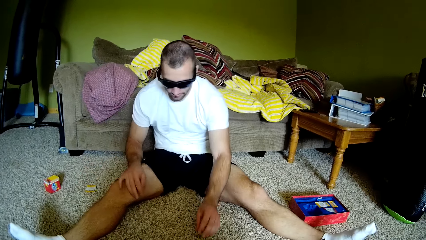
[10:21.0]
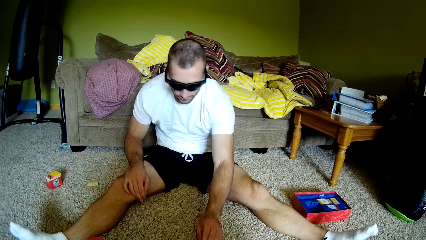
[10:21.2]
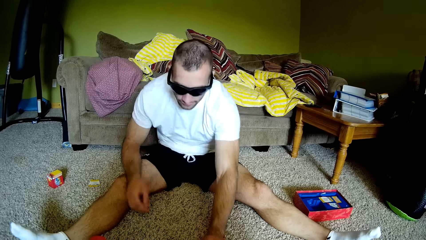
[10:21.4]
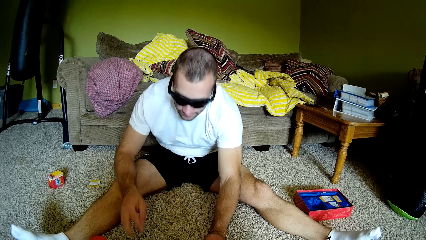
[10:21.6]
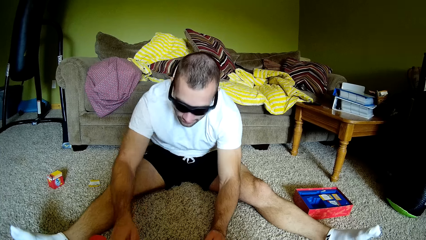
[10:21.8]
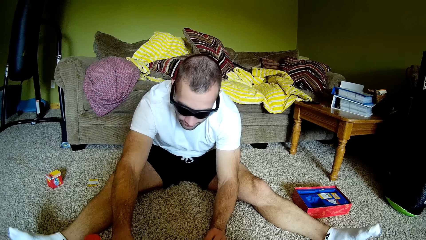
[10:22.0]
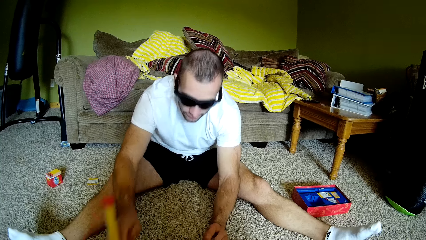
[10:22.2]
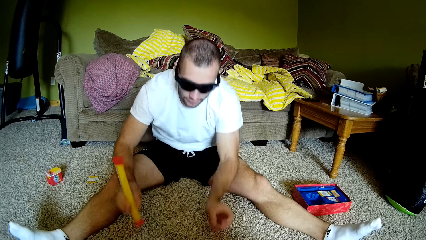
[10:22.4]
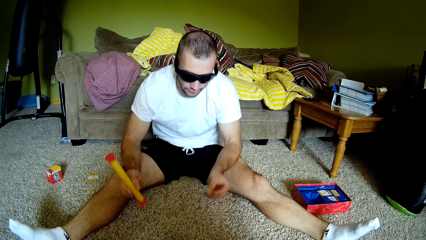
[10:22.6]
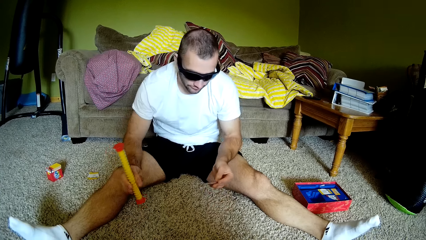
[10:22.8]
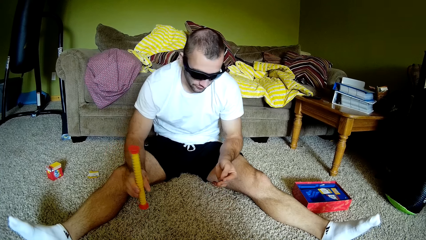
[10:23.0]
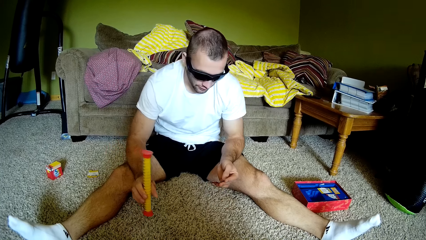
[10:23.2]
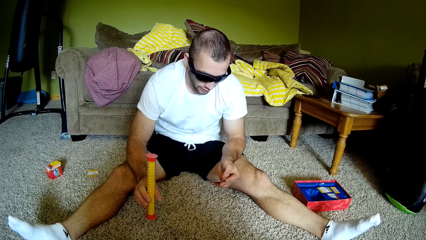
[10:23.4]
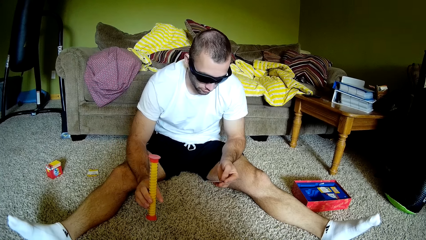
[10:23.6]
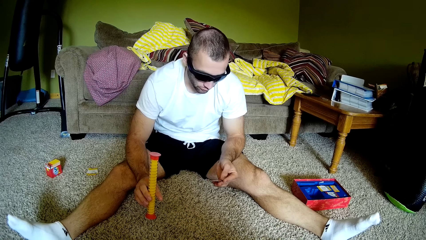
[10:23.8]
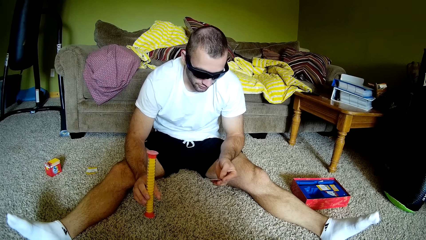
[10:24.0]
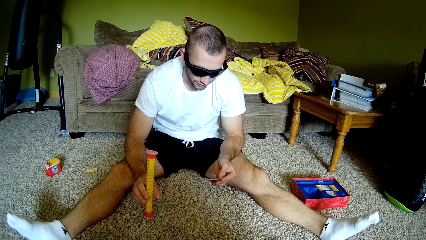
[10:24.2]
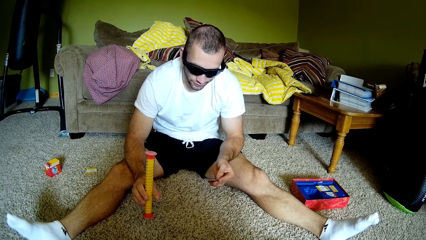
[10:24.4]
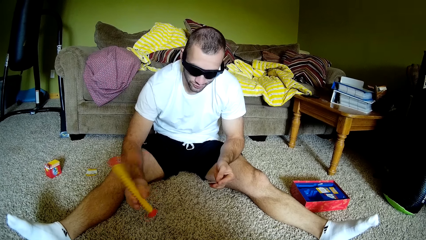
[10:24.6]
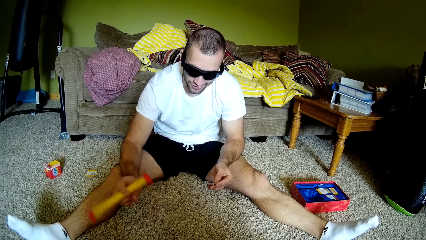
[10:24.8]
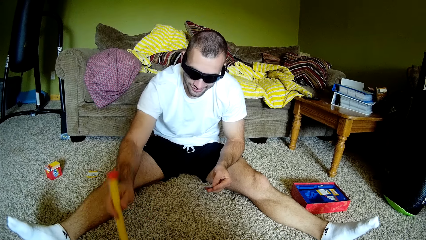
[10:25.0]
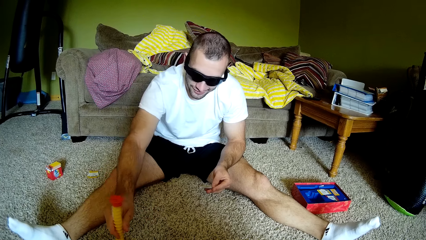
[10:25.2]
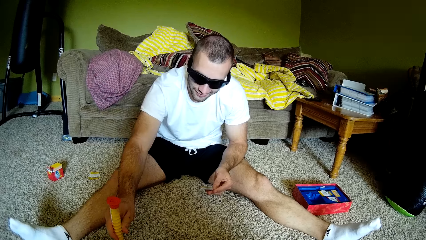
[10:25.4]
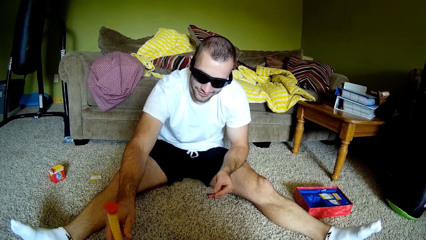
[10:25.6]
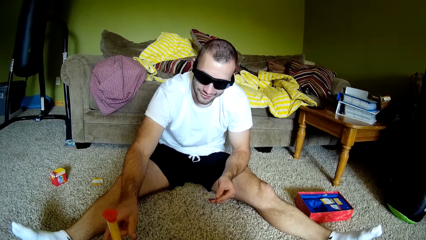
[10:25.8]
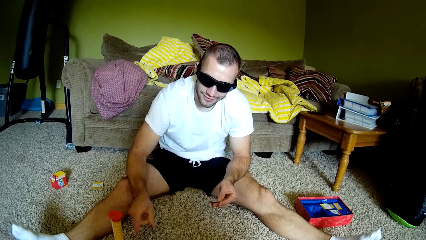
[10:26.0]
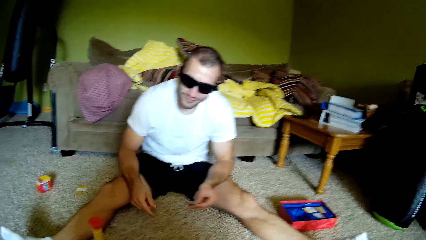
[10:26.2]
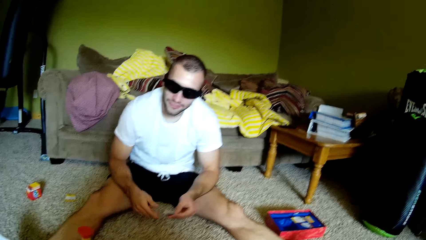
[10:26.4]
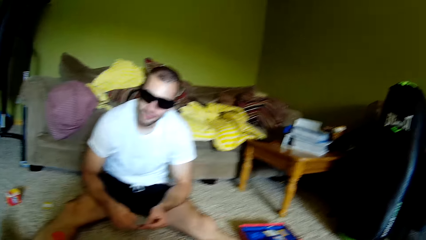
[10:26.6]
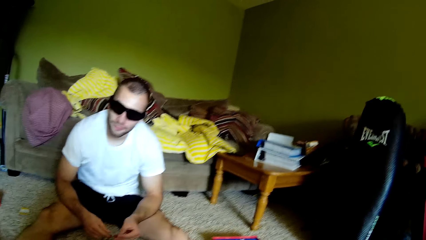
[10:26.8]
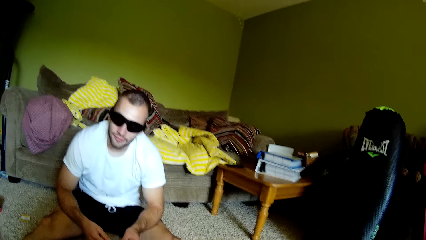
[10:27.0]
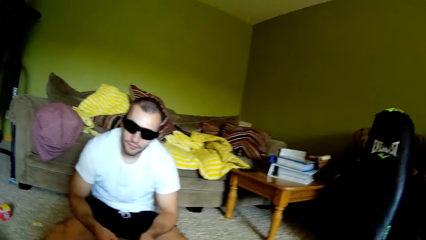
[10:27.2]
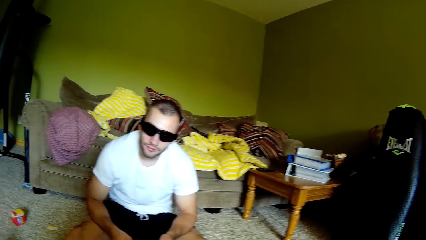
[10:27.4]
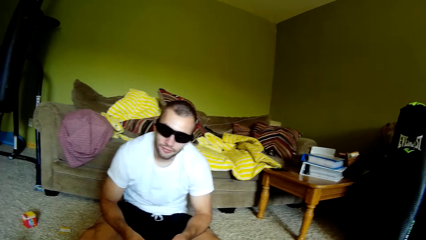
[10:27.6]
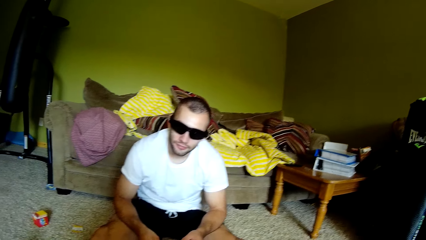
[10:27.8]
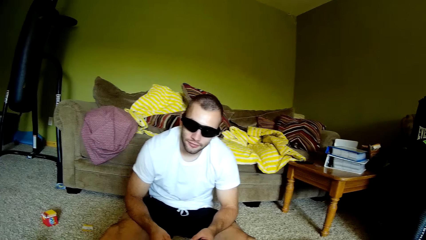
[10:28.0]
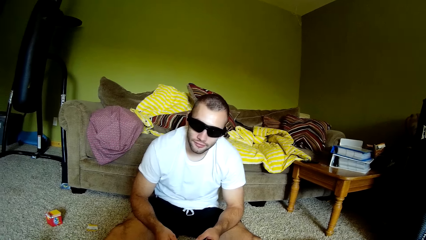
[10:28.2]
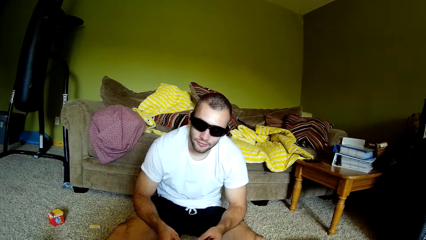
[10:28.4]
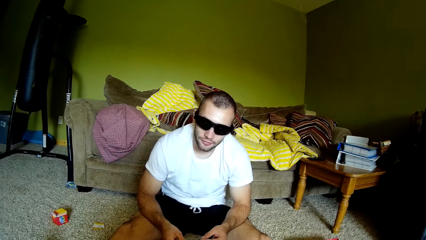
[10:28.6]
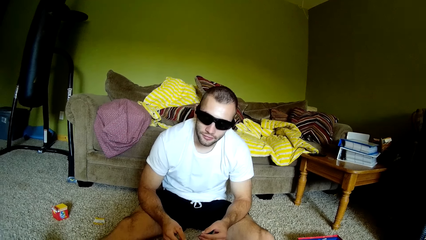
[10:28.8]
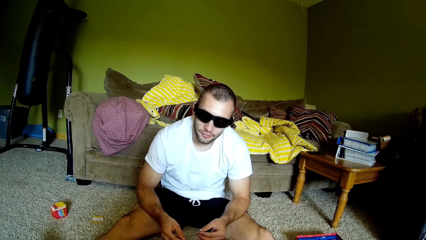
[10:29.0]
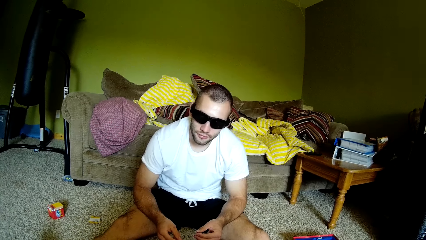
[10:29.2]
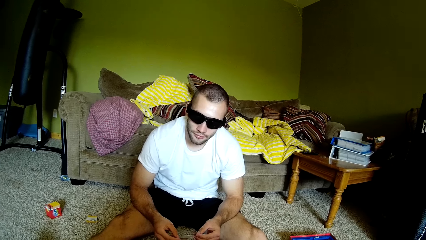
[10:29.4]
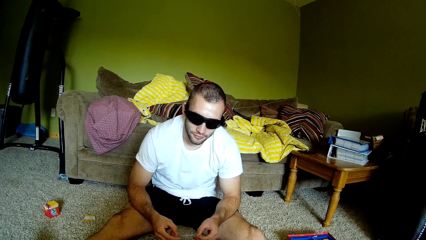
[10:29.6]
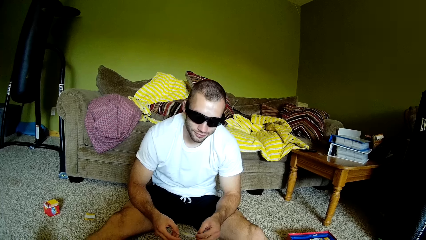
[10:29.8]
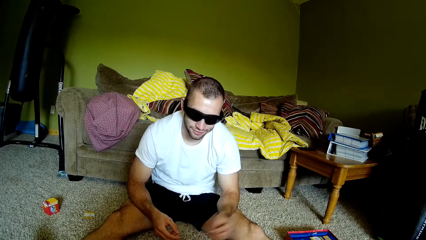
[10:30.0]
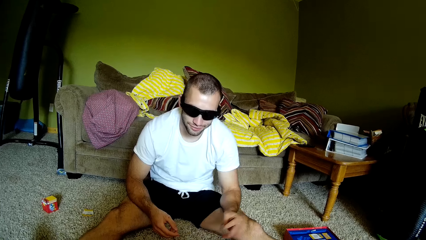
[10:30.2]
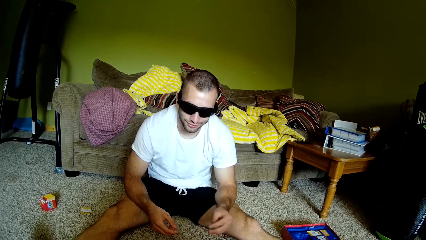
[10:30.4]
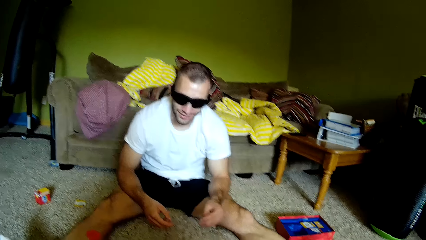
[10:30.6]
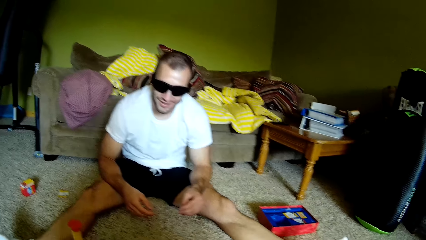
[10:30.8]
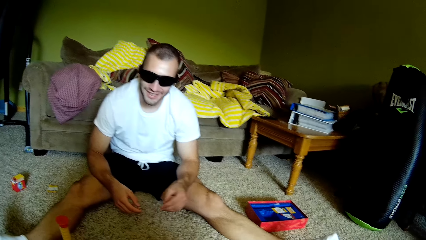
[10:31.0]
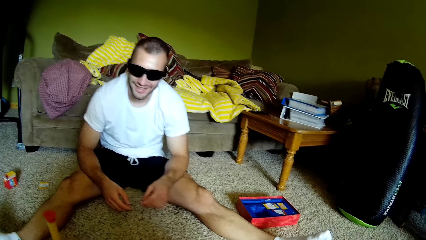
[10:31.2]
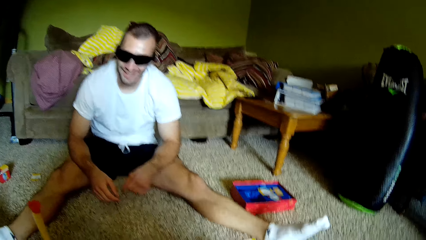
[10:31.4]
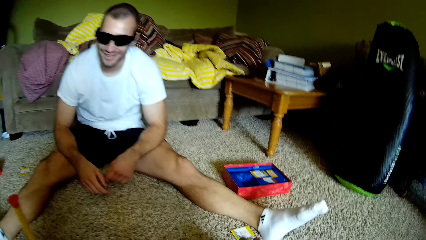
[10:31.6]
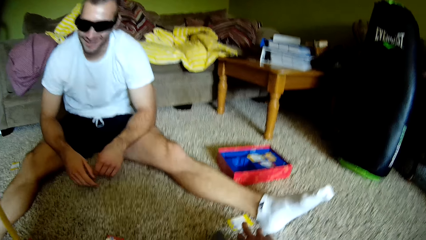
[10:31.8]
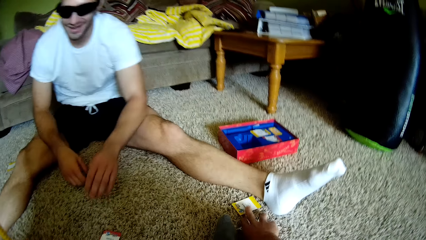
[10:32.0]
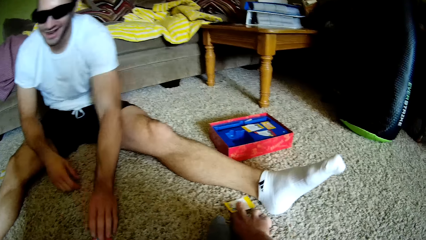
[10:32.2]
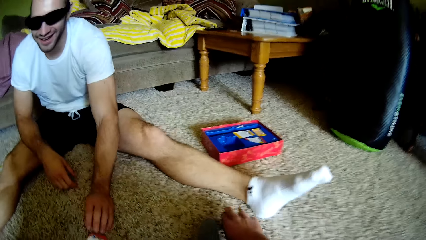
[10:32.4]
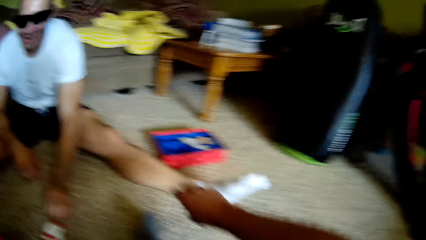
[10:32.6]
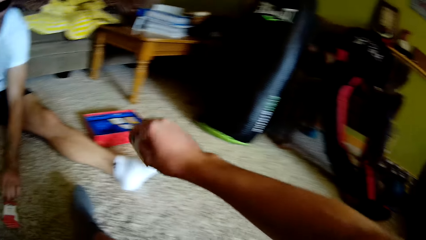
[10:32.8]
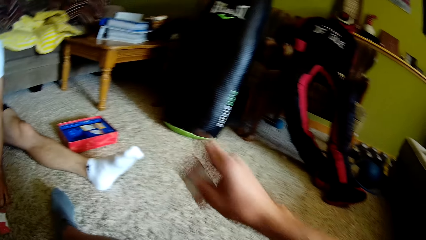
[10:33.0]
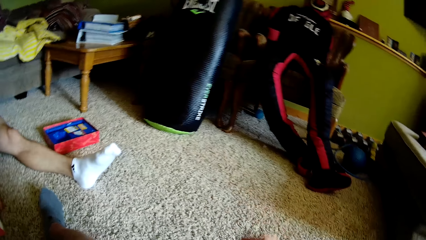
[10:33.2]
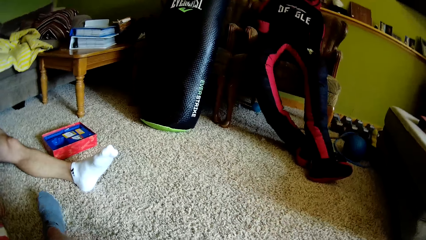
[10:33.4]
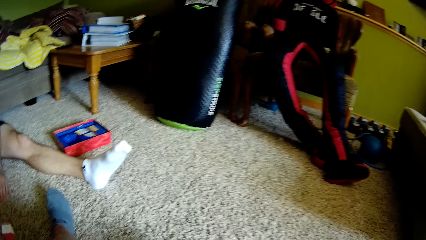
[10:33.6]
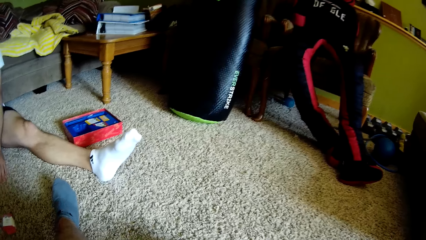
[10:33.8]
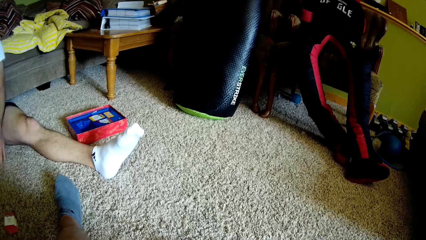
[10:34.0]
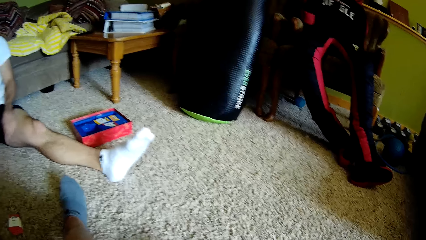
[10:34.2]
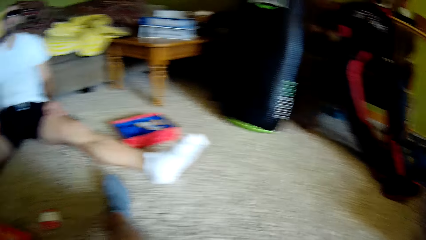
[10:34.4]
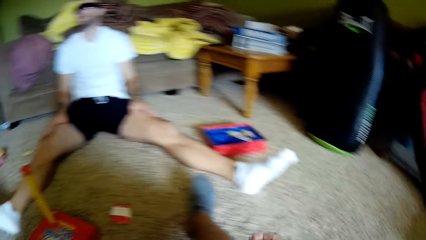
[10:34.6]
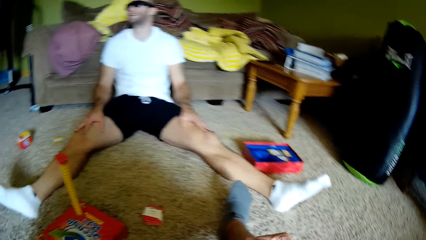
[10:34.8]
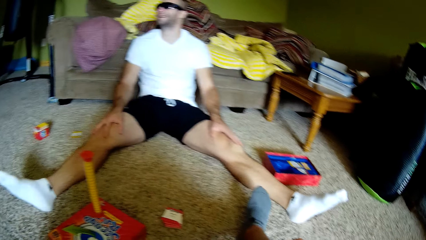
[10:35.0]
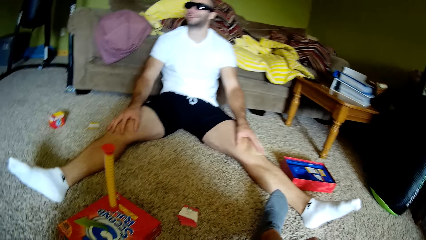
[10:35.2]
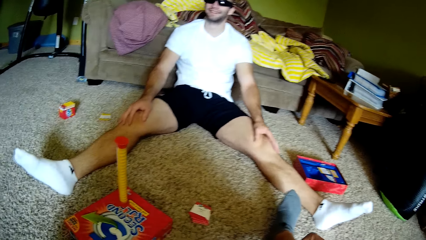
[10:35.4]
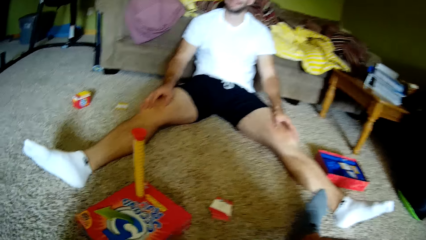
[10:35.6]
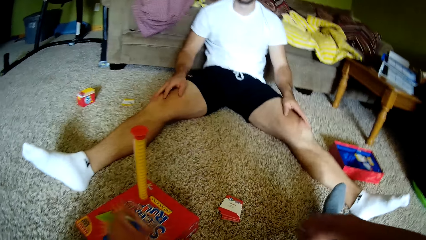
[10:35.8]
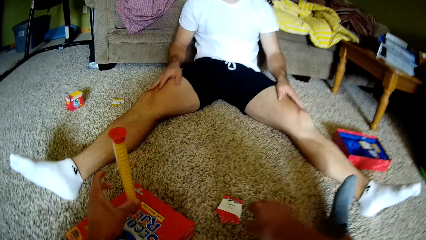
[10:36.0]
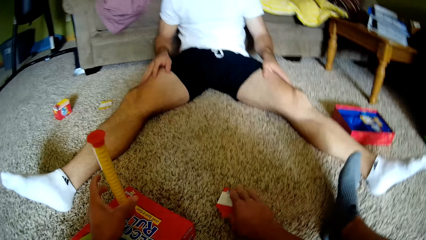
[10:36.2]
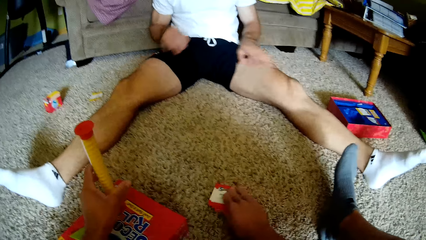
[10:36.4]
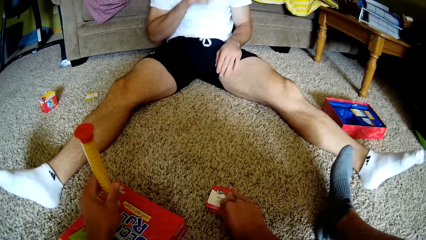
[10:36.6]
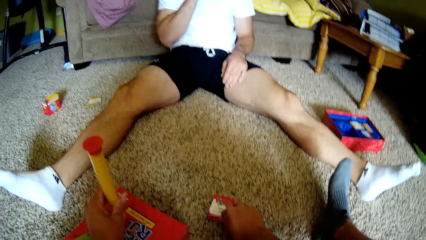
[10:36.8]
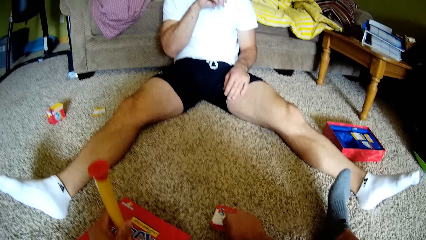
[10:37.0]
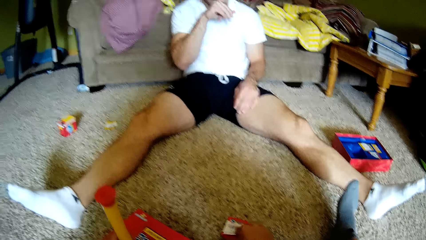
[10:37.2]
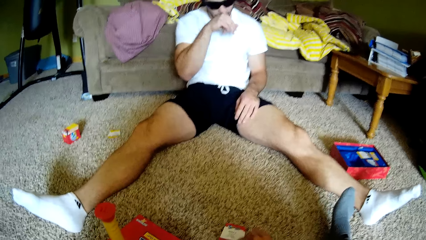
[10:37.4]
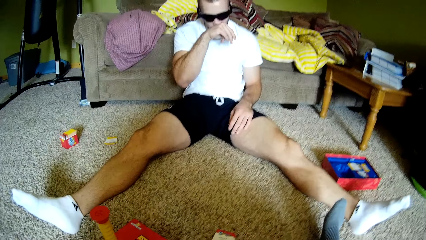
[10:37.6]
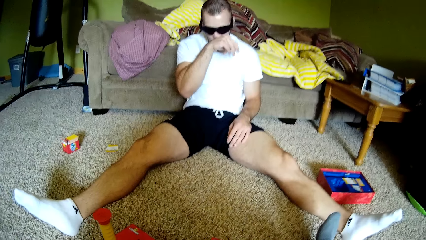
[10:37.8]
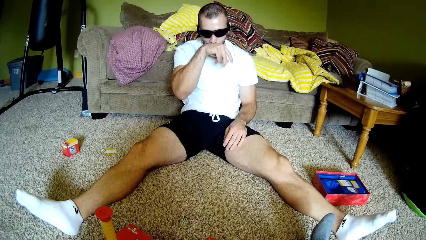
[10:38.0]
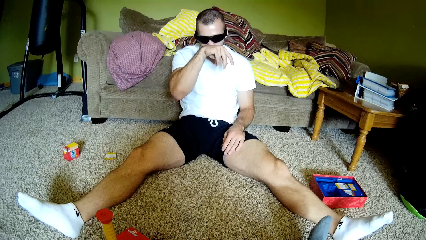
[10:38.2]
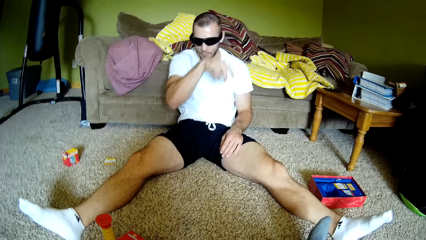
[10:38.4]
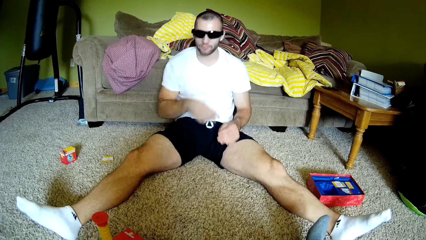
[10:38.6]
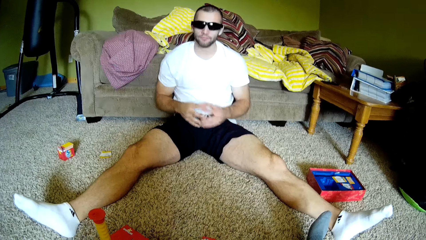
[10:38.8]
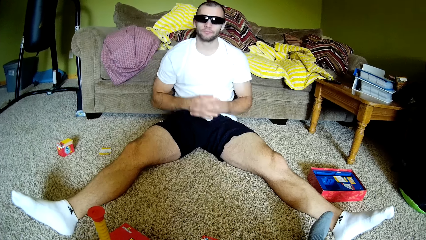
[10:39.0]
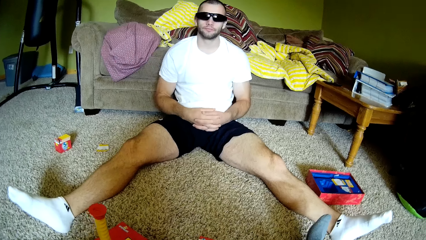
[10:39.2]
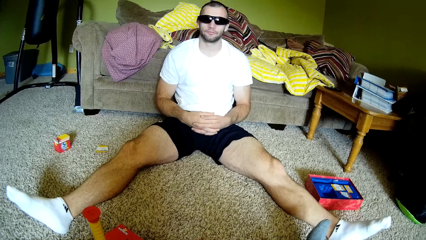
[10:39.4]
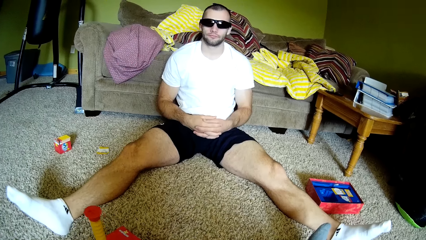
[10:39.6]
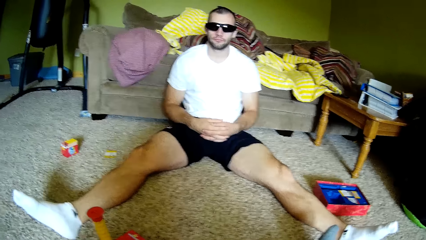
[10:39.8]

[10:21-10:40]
A man drops the card on the carpet. He picks up the card from the carpet, picks up the yellow pole from the floor, reads from the card, flips the yellow pole, and puts the yellow pole on the floor. The camera wearer speaks to the man. The man throws the card on the carpet. The camera wearer picks up the card from the carpet. The man picks up the card from the carpet. He rubs his legs. The camera wearer holds the yellow pole on the floor and picks up the card from the floor. The man rubs his face.
